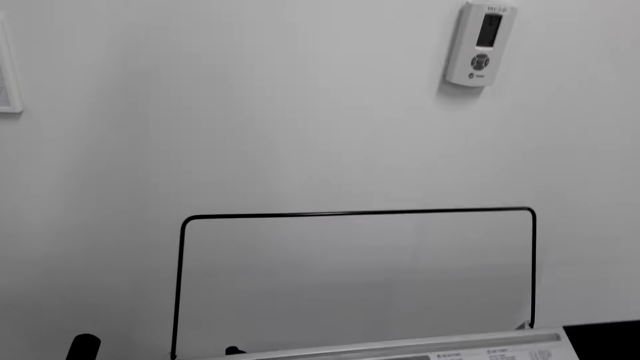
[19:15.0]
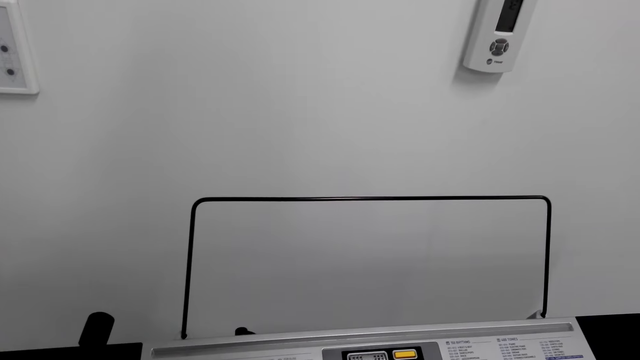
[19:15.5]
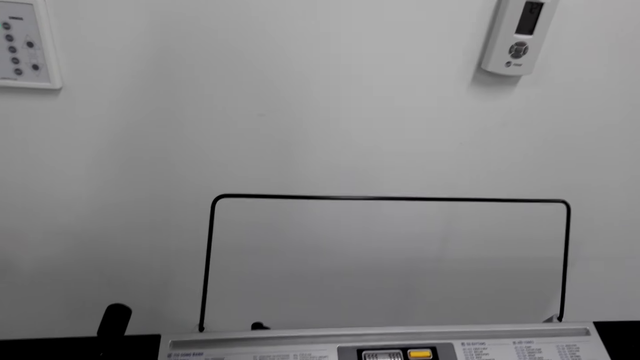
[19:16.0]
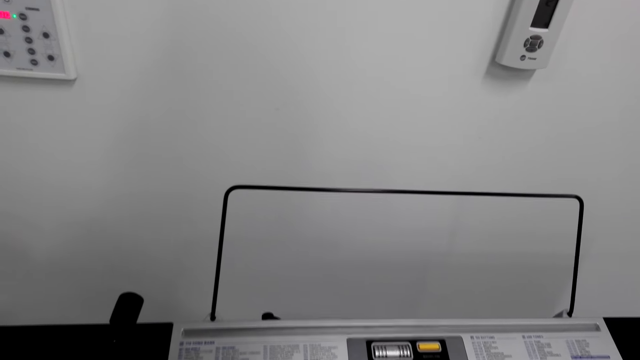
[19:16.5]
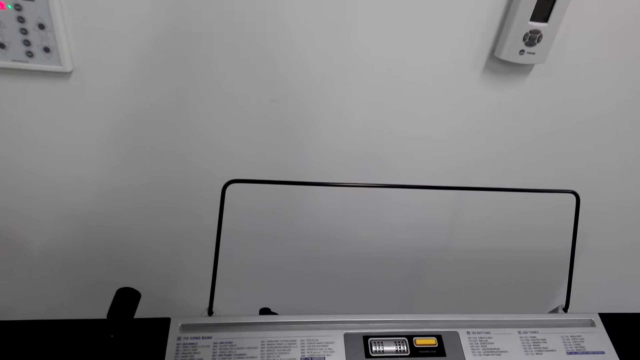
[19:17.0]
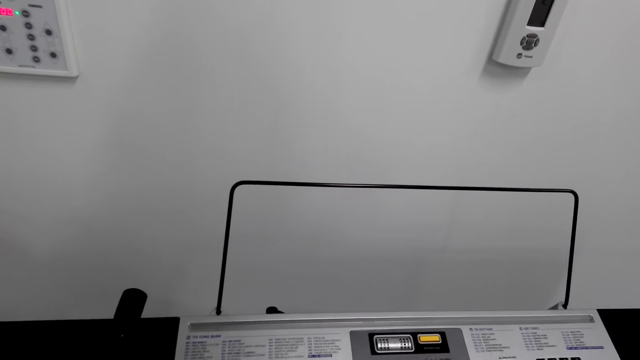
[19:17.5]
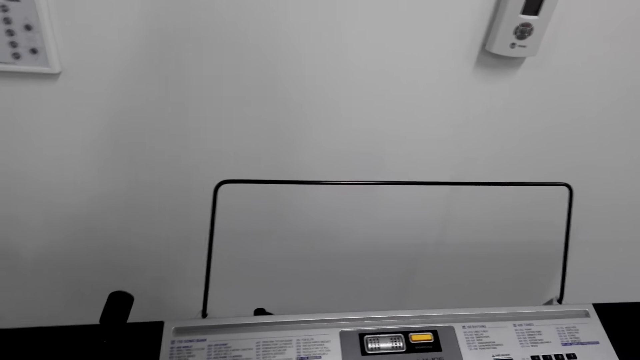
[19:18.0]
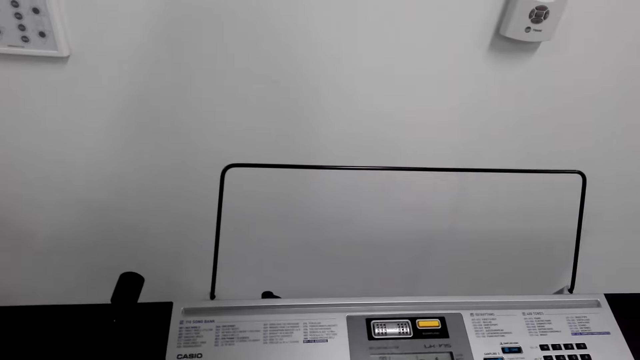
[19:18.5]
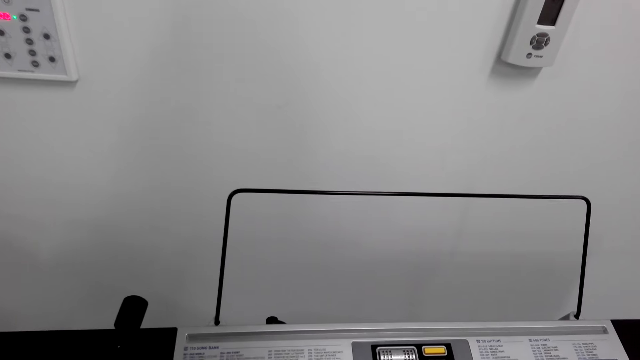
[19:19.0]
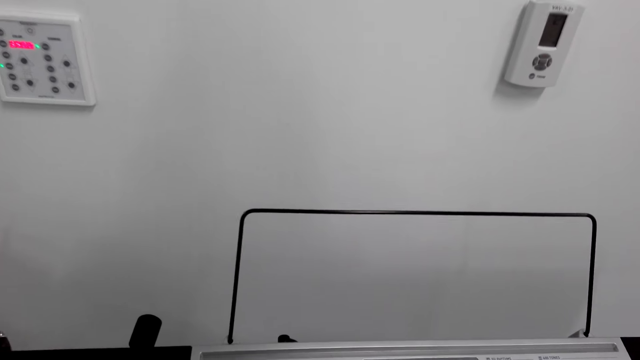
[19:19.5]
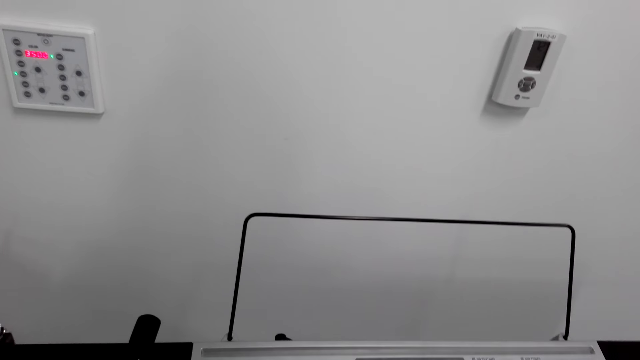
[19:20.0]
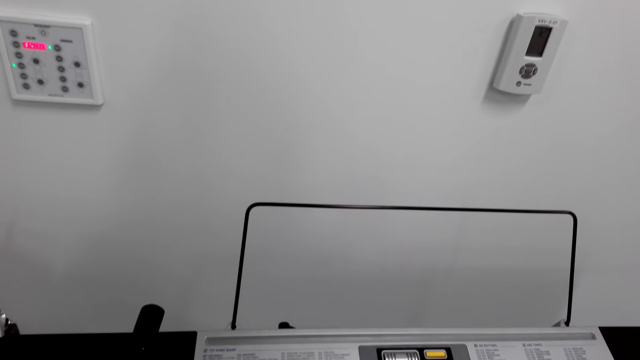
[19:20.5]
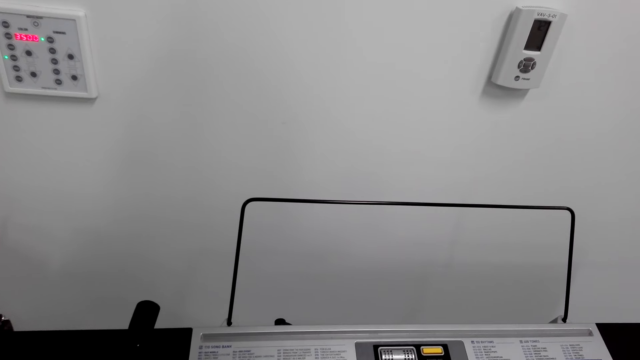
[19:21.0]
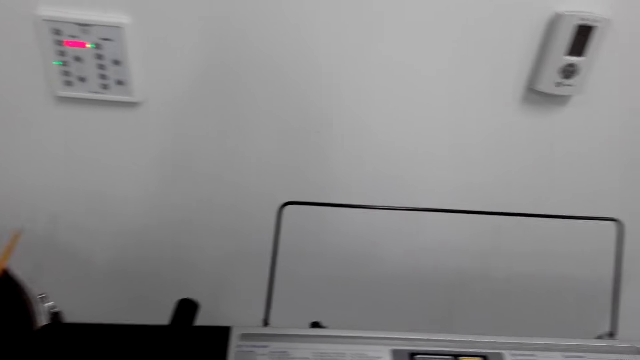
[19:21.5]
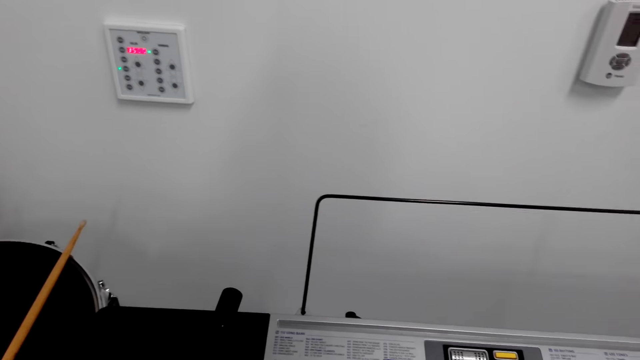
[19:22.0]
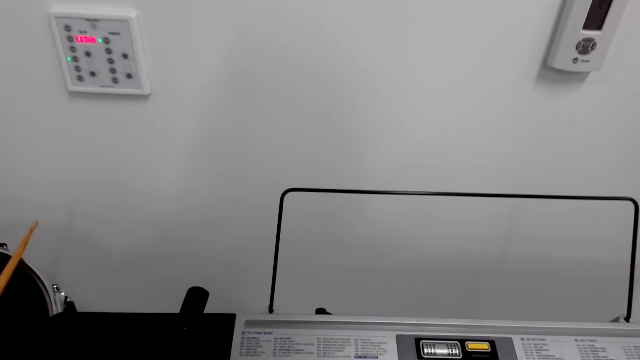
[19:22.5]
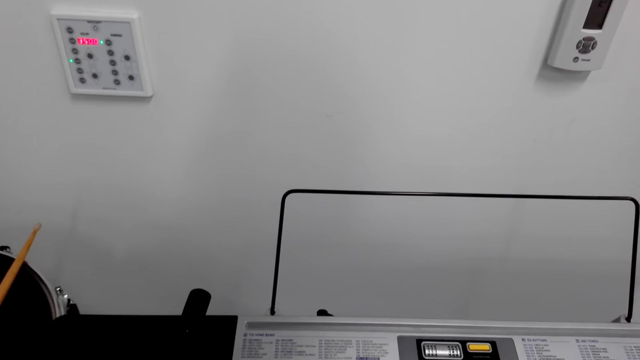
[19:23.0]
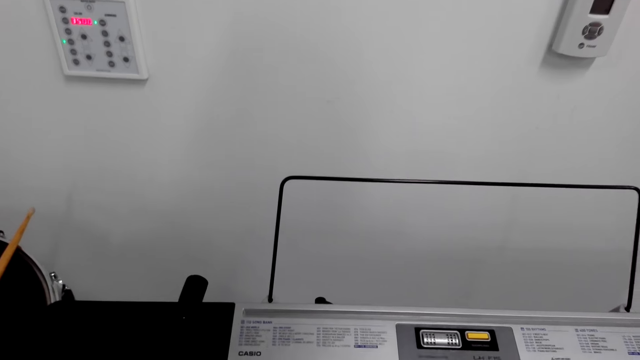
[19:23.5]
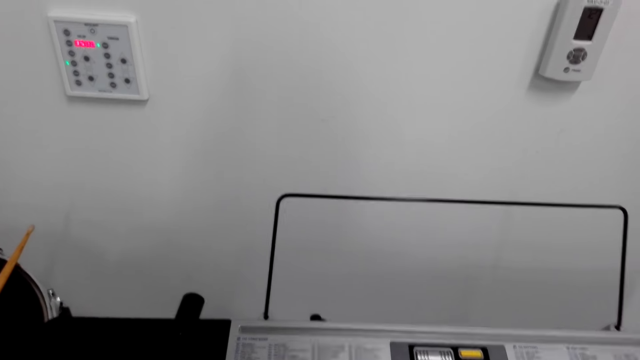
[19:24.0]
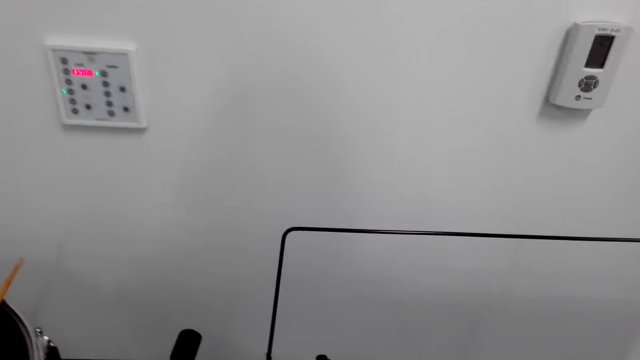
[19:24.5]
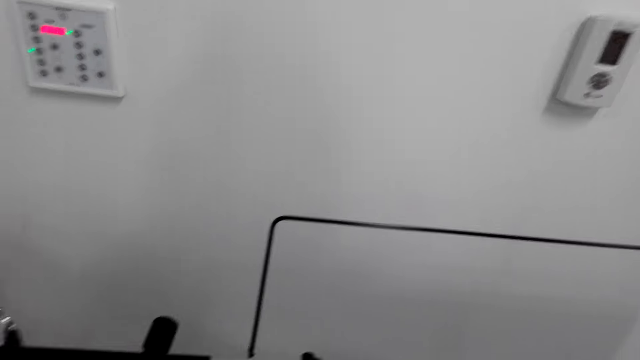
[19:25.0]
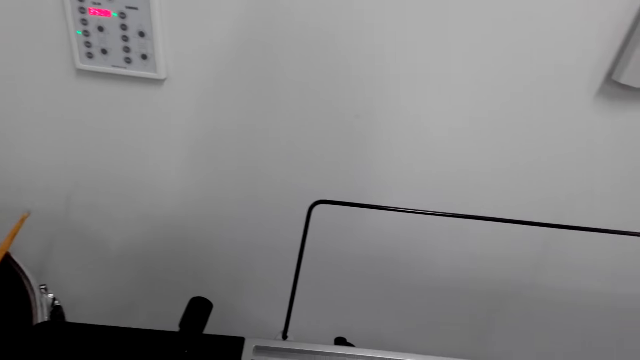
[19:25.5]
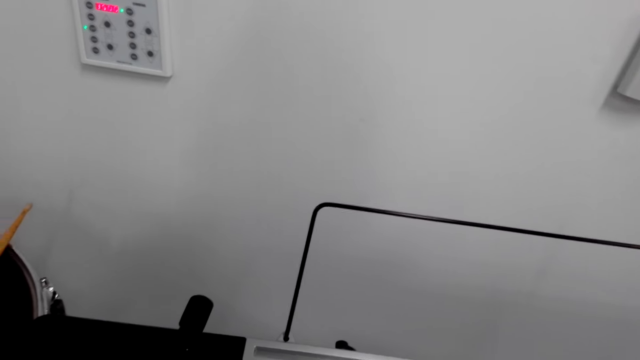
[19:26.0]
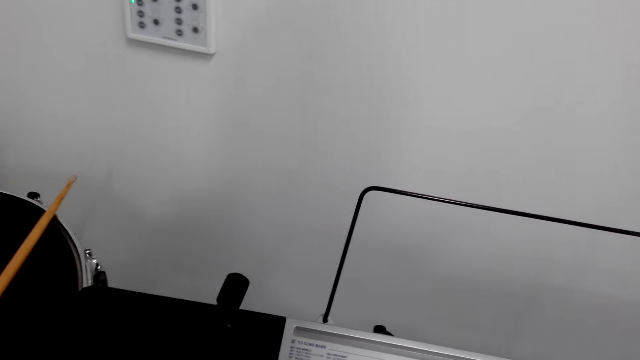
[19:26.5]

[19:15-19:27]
The camera wearer plays the keyboard.

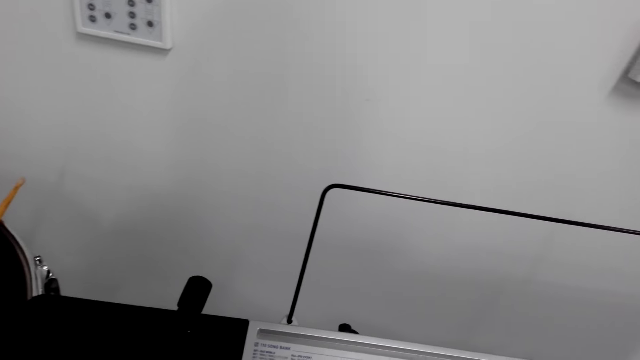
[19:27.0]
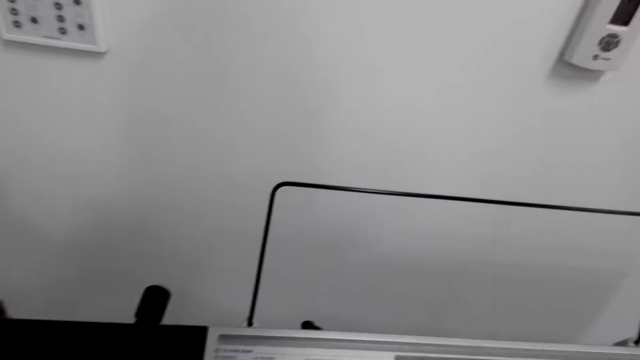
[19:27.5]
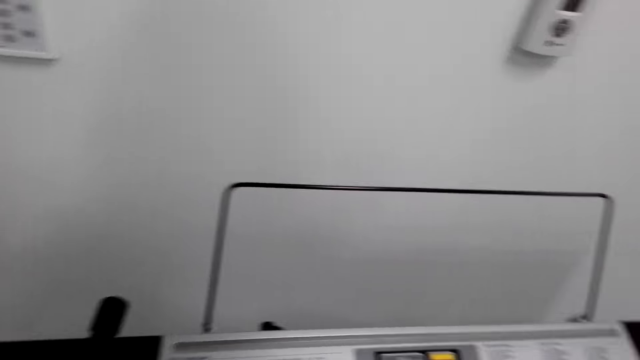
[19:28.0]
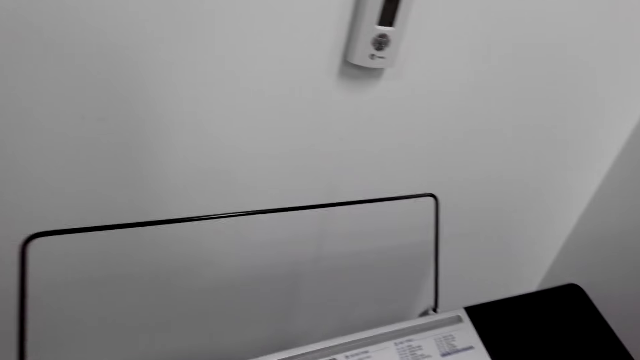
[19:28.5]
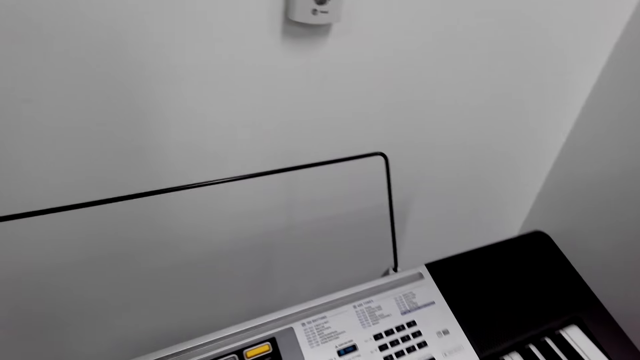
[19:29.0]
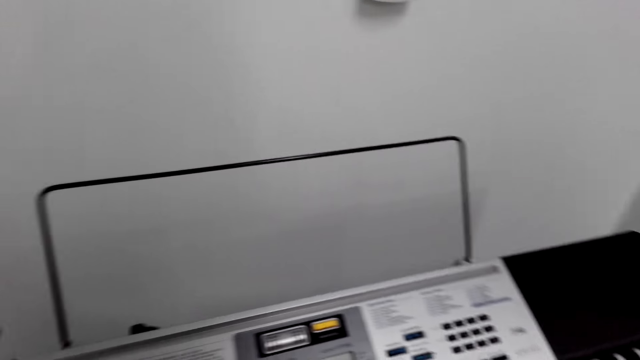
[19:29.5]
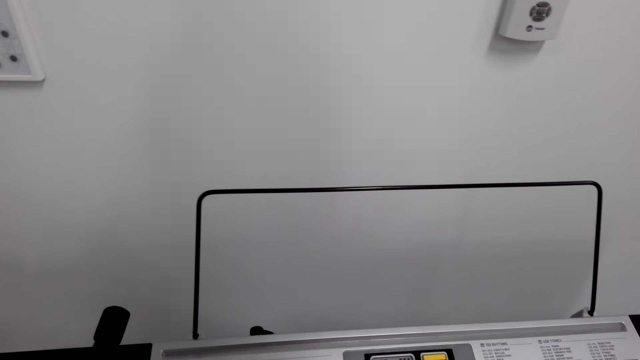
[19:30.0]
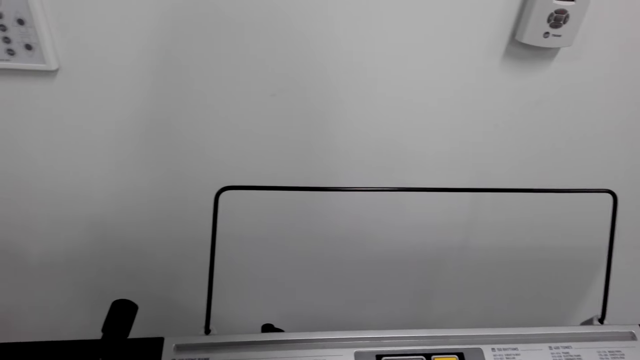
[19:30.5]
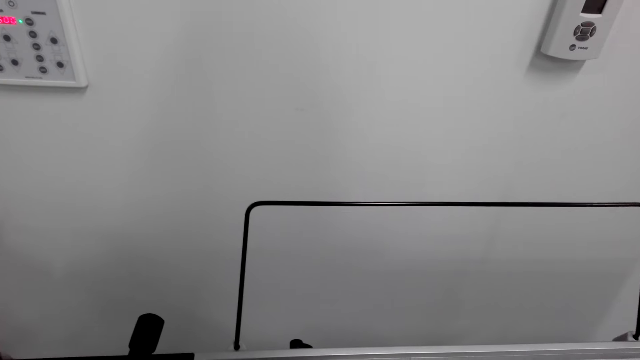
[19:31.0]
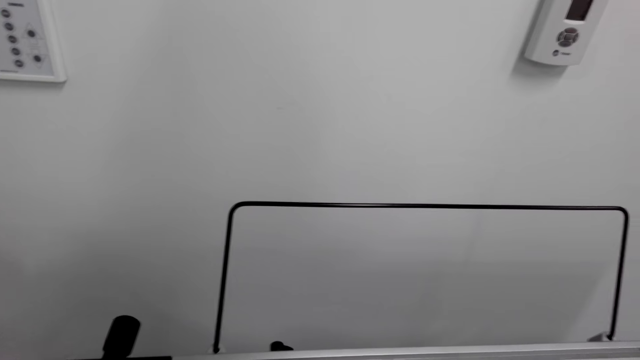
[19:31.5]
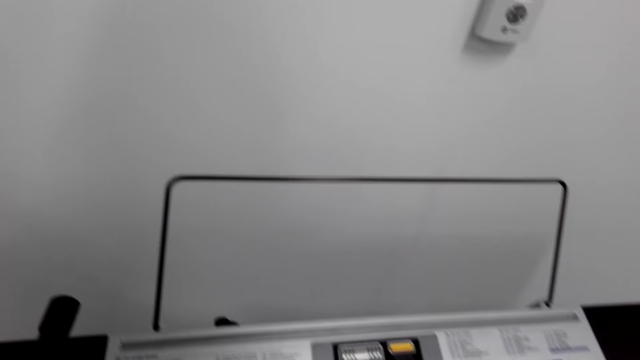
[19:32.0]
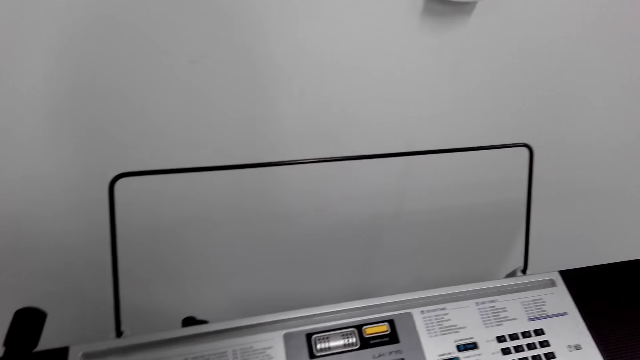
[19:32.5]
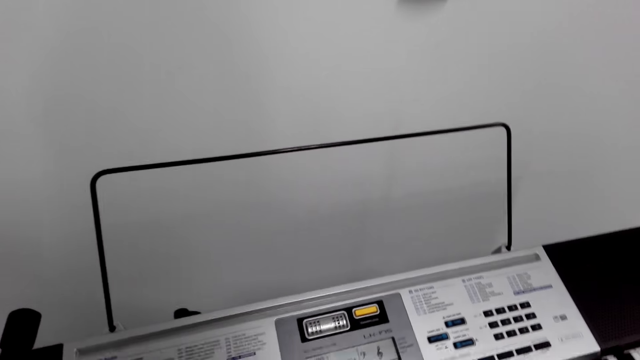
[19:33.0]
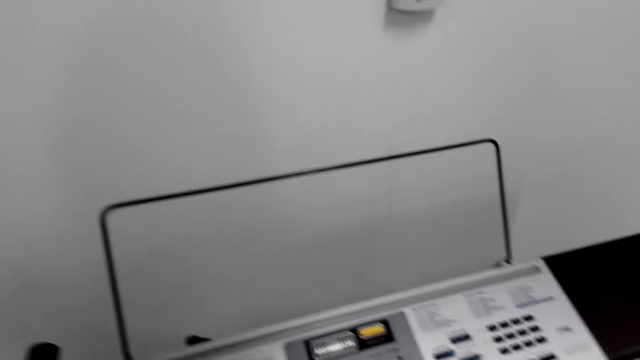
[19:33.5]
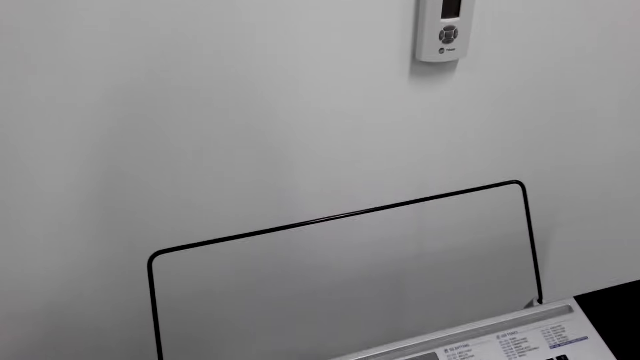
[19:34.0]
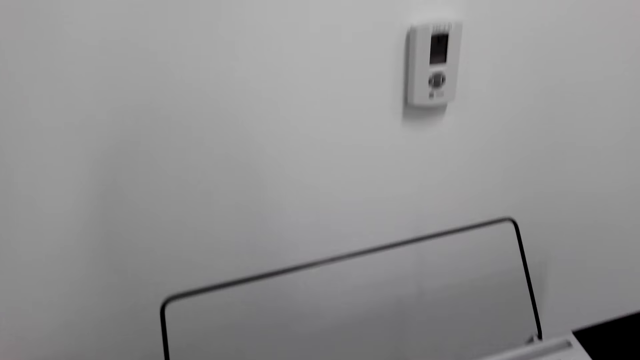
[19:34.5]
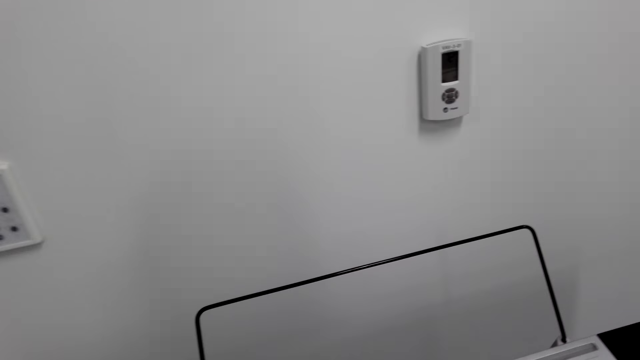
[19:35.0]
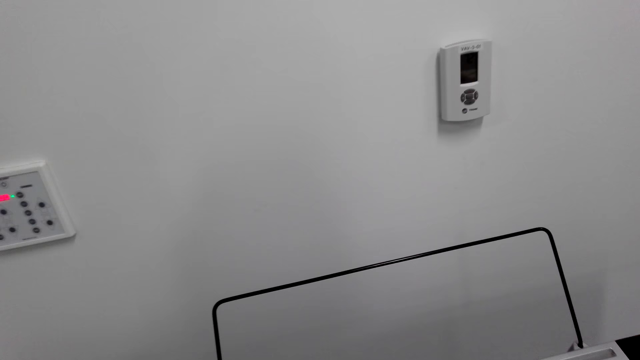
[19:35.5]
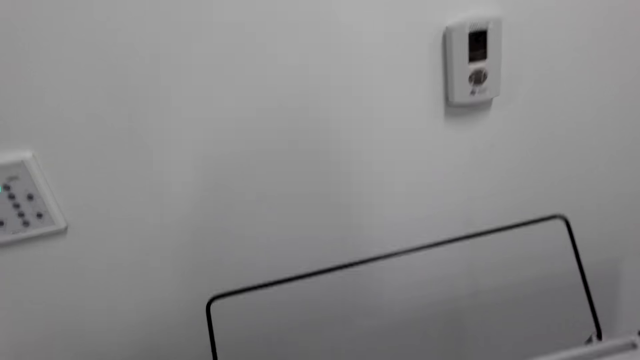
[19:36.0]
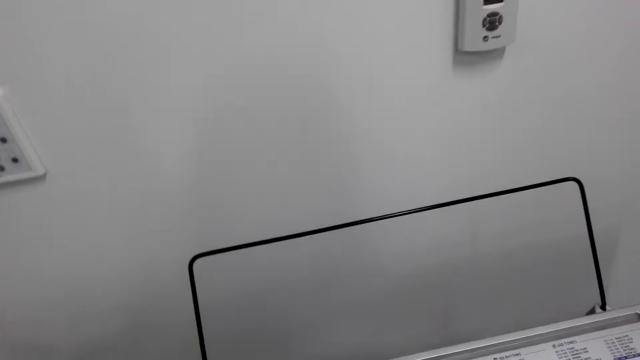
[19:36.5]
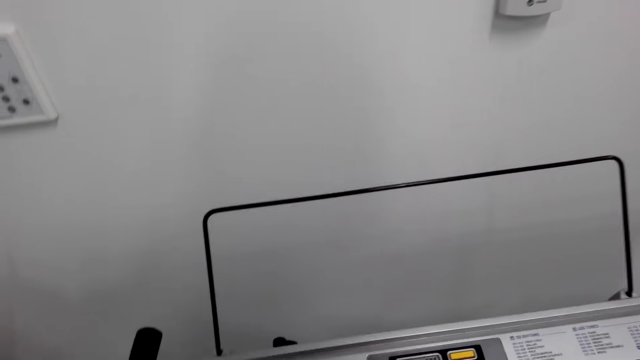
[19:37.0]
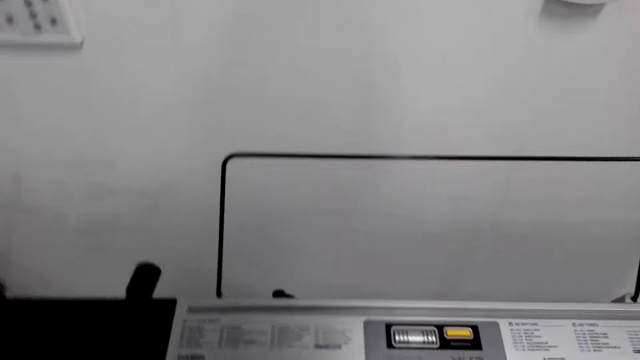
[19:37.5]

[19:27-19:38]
The camera wearer stares around.
